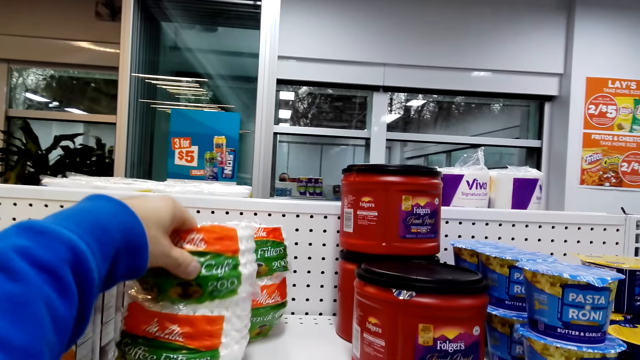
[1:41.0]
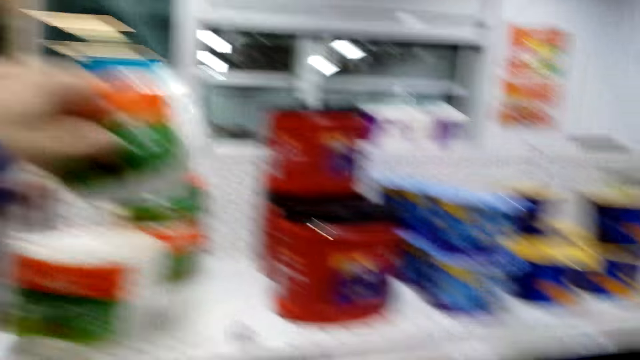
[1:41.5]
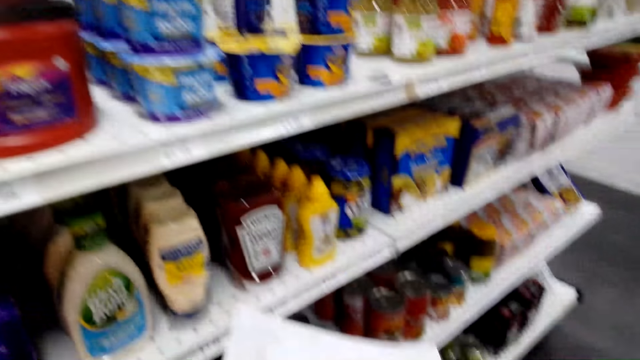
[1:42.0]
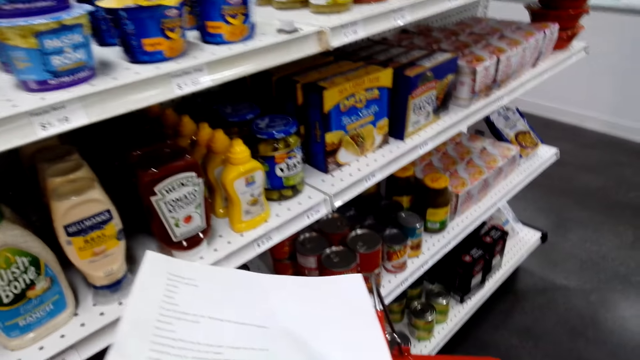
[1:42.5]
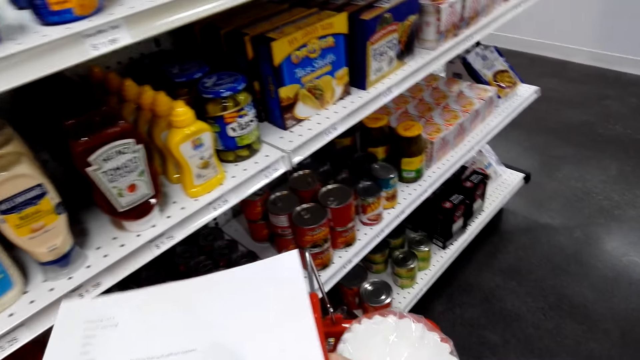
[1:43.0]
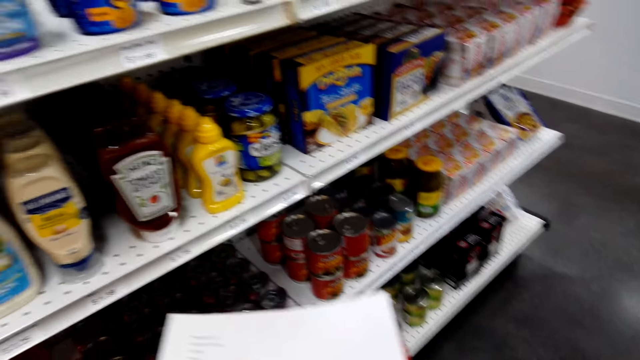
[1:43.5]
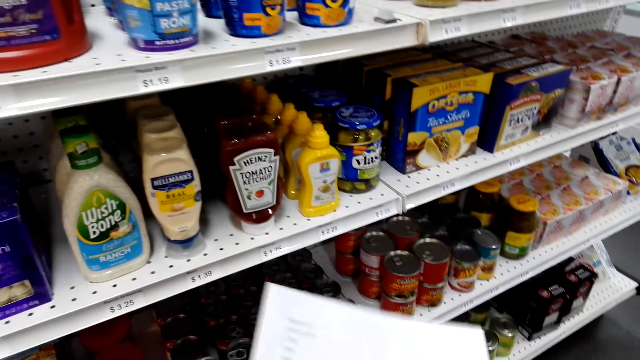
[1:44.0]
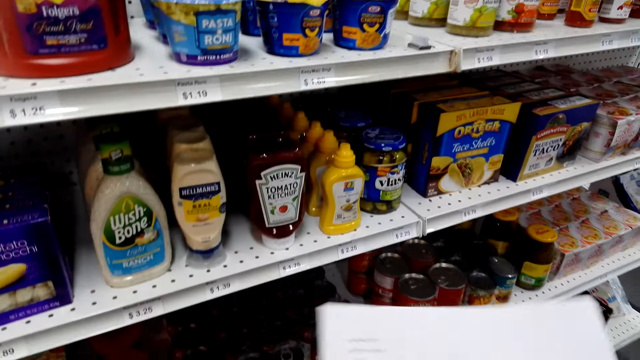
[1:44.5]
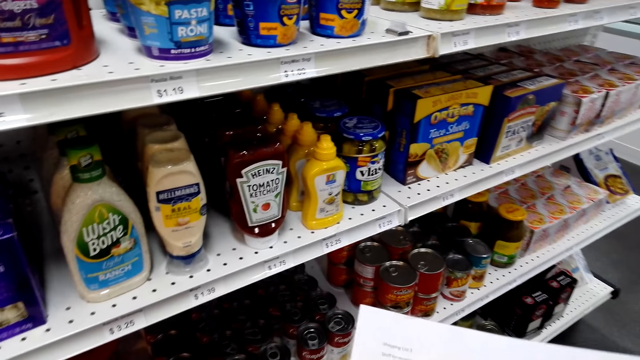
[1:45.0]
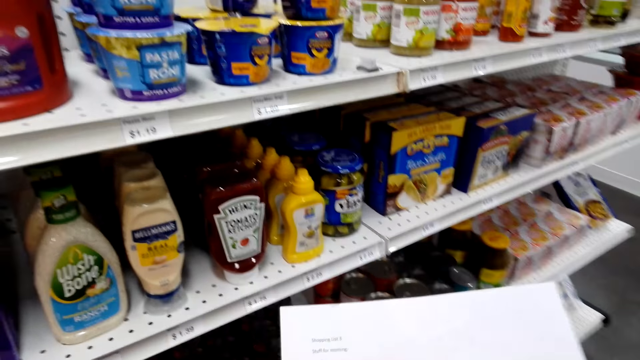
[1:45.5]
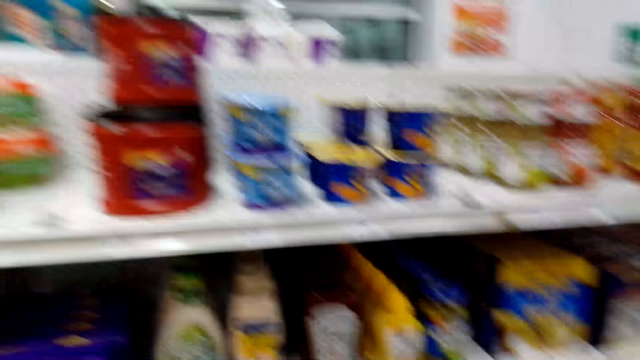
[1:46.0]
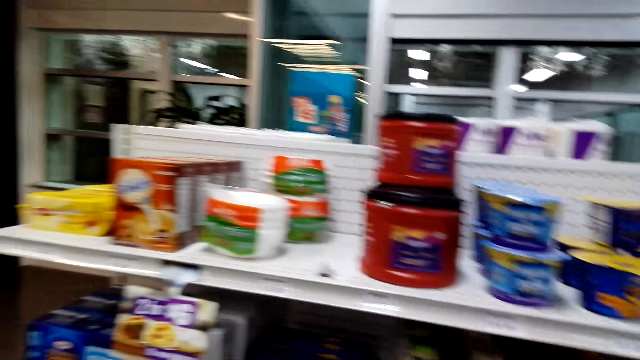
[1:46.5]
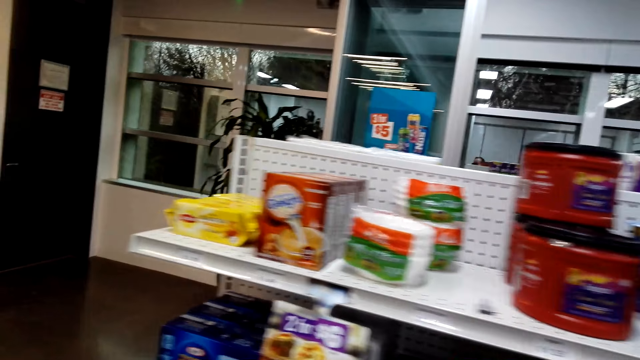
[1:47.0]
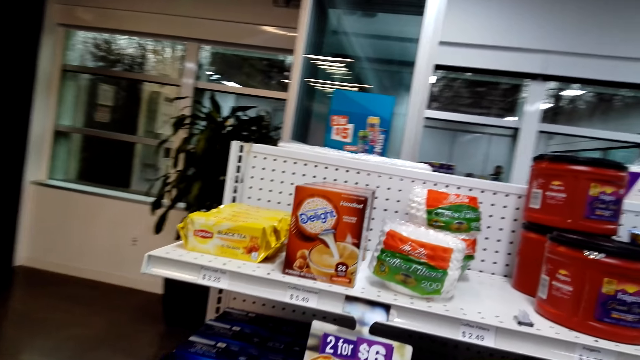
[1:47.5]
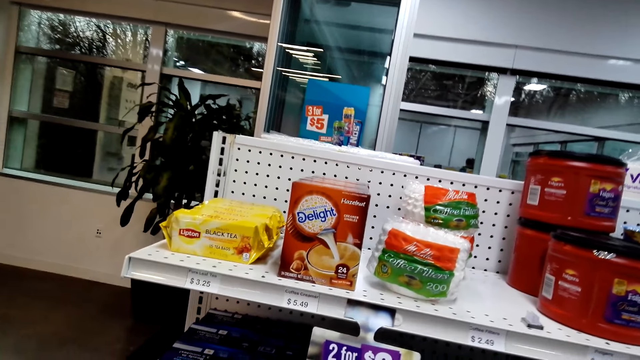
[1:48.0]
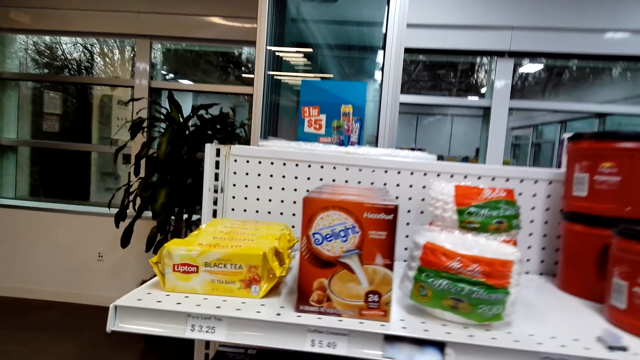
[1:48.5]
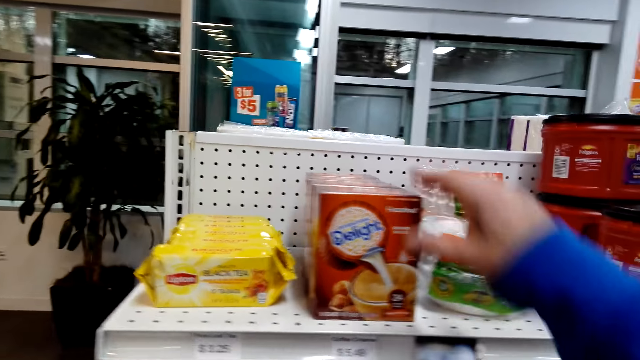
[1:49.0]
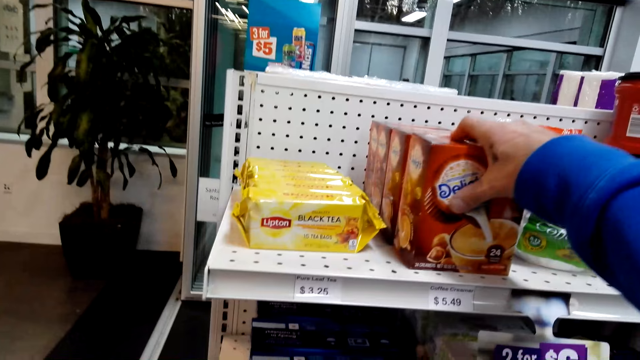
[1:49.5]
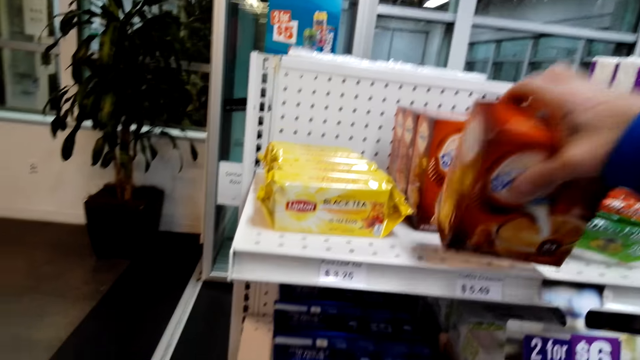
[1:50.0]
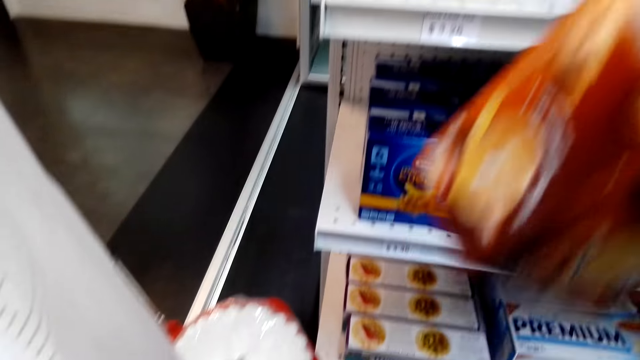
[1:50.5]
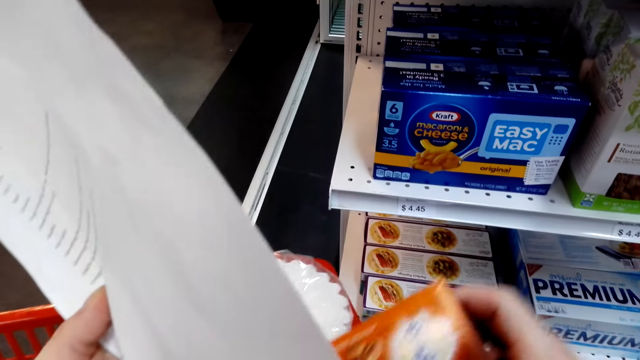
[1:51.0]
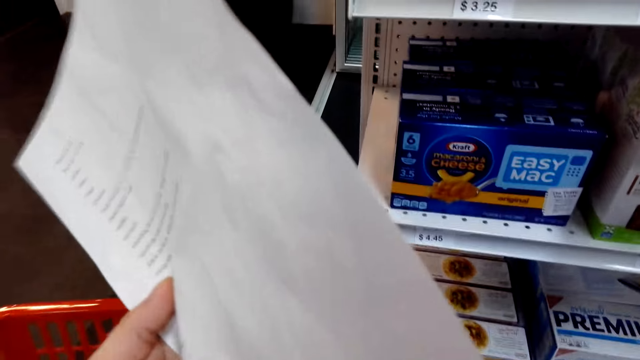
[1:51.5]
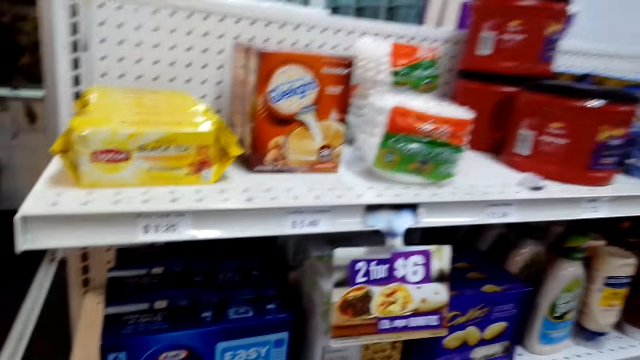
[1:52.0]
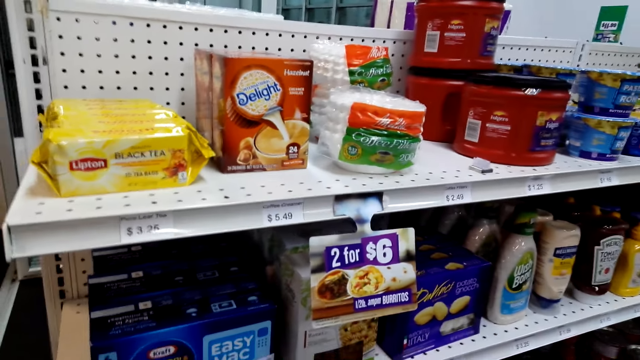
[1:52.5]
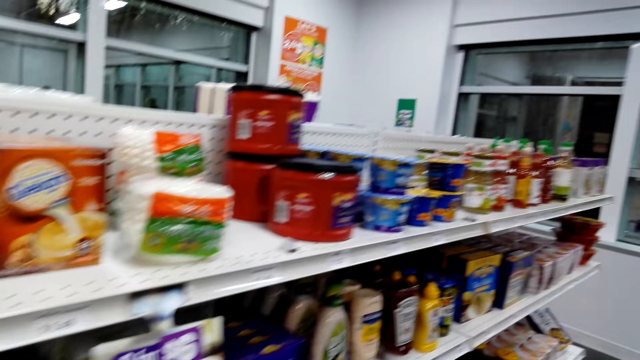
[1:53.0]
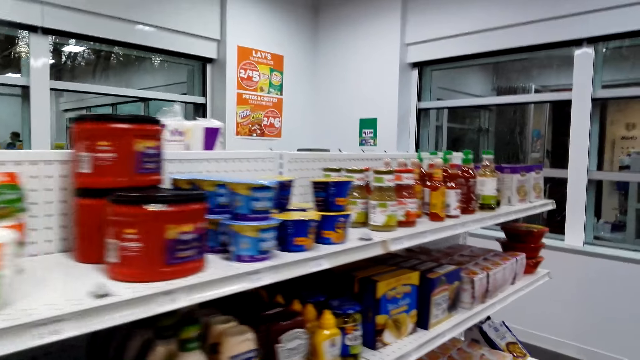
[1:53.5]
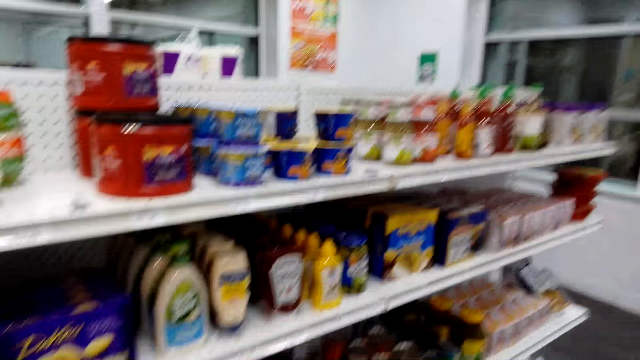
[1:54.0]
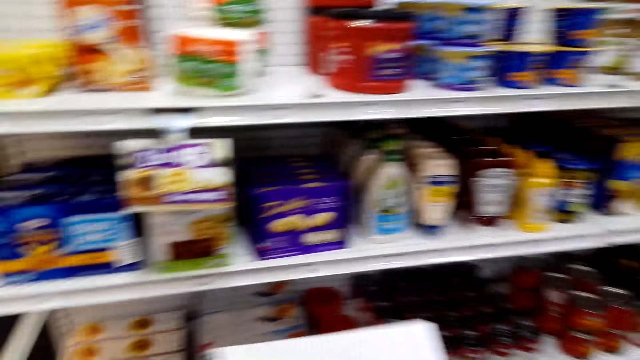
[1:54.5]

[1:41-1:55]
The camera wearer takes another item. They drop the item in the basket. They look at the piece of paper. They look around. They pick the packet from the shelf. They put the packet in the trolley.

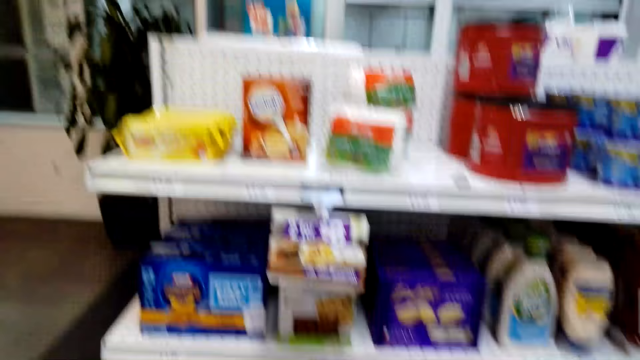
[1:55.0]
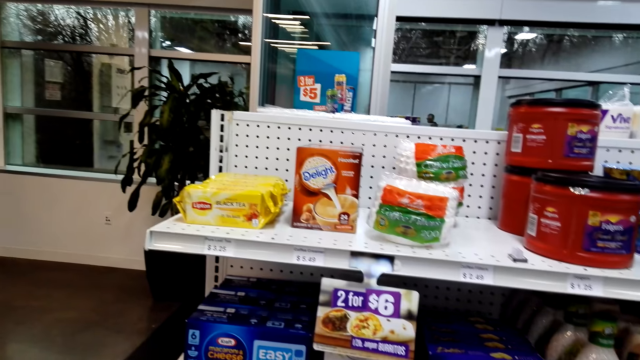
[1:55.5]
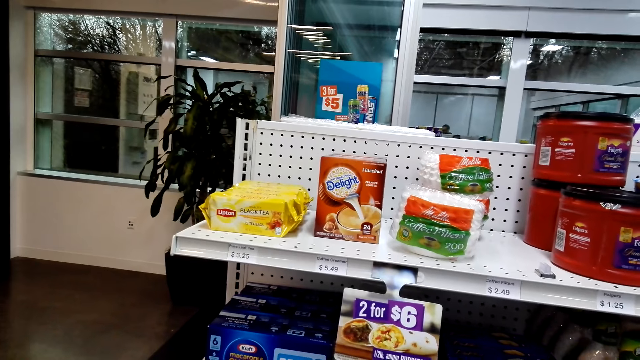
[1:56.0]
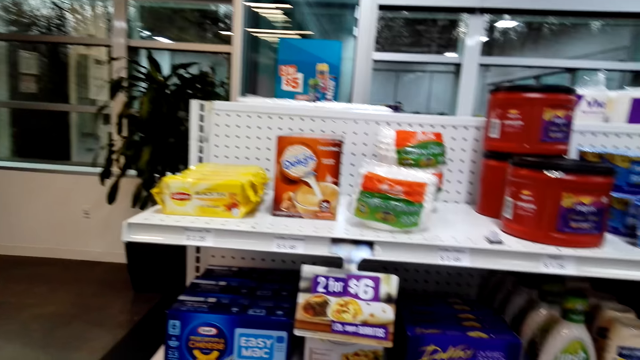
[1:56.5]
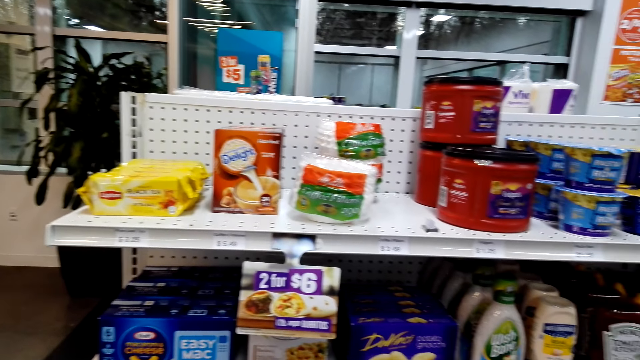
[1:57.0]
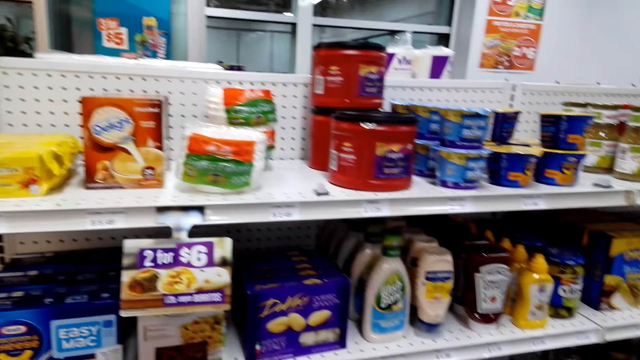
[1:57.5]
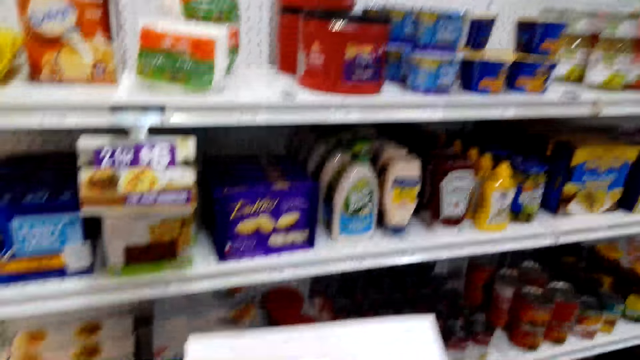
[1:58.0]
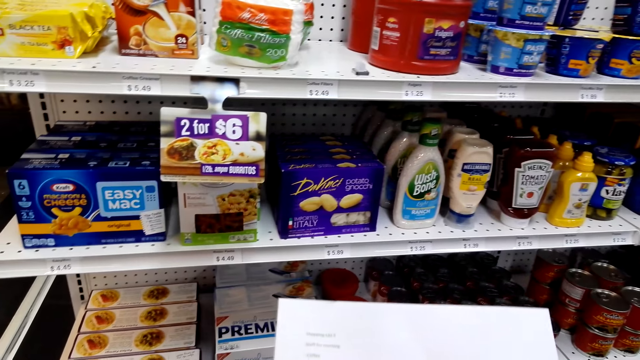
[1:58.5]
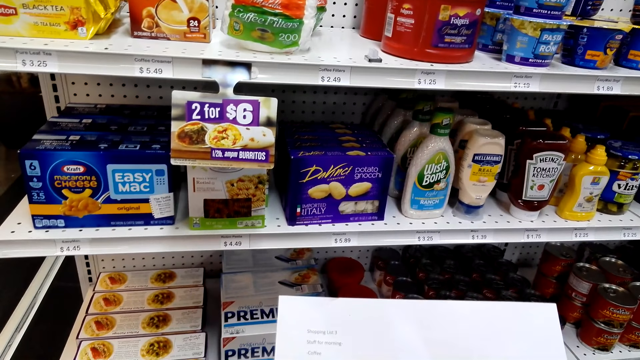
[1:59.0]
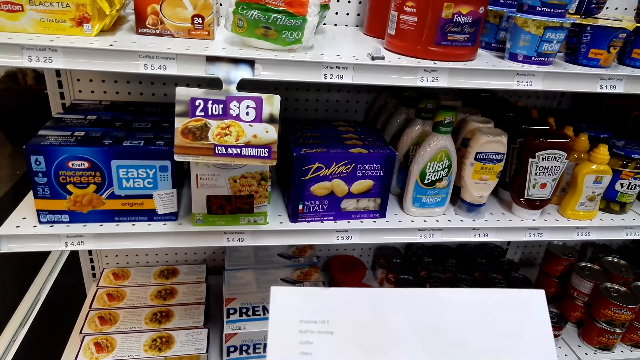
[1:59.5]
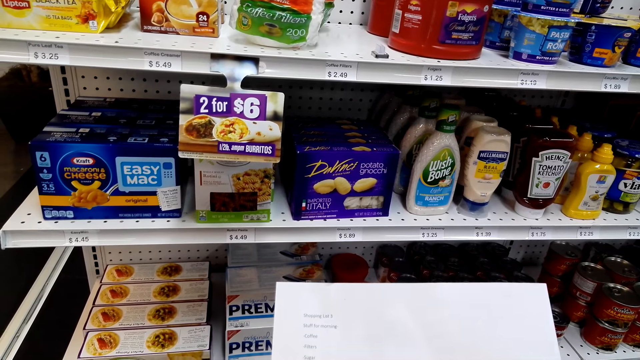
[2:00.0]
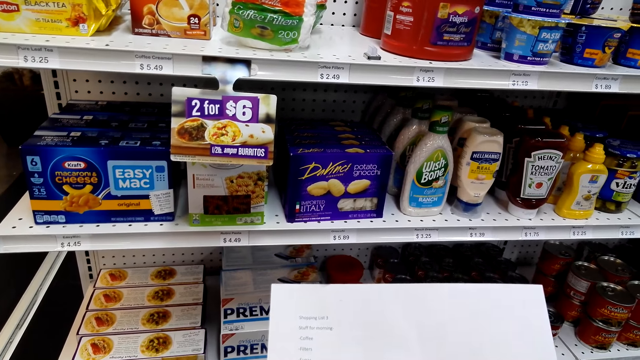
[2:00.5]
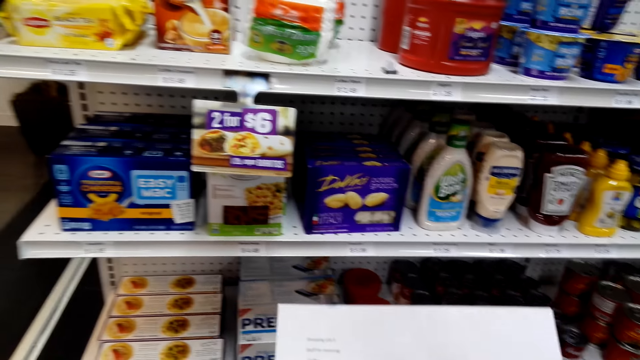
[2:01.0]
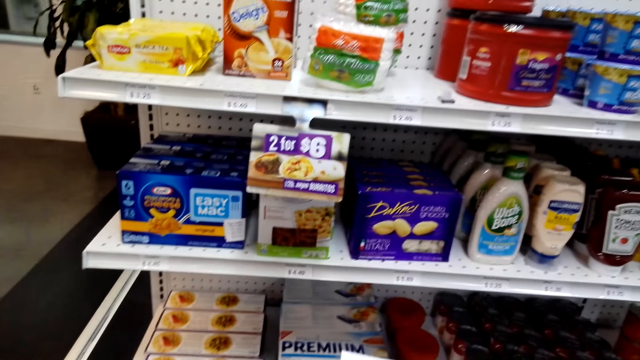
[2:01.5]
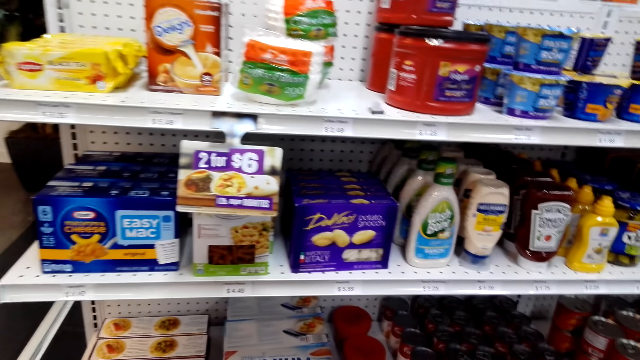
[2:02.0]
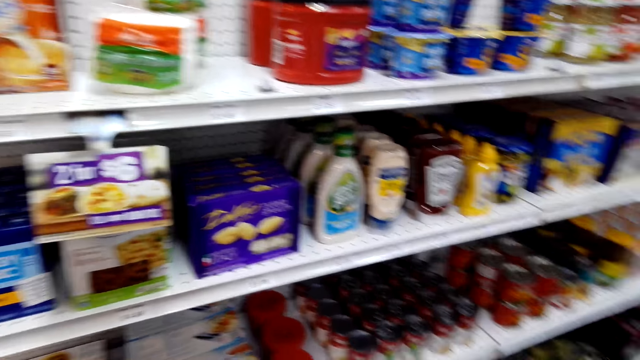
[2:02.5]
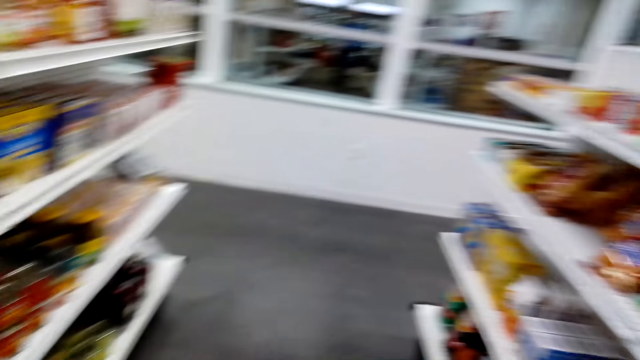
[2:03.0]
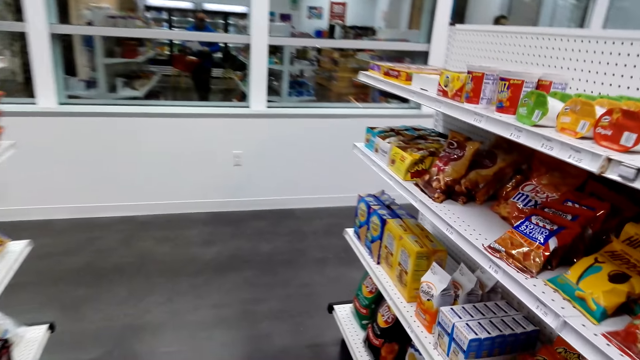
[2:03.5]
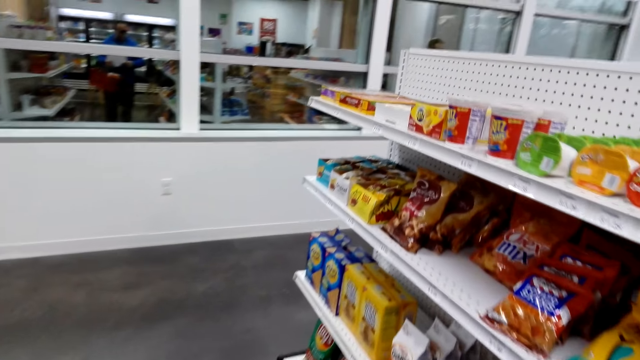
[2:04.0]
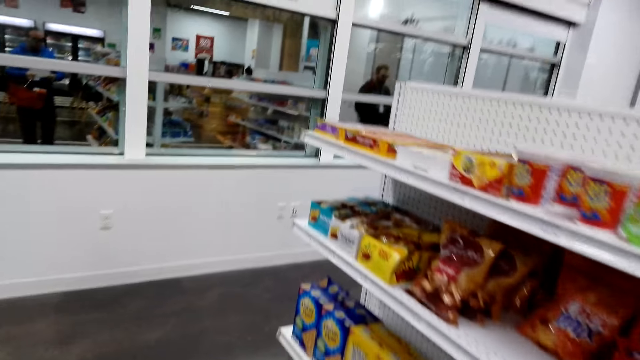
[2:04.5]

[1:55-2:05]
The camera wearer looks around. They read the shopping list. They look around.
